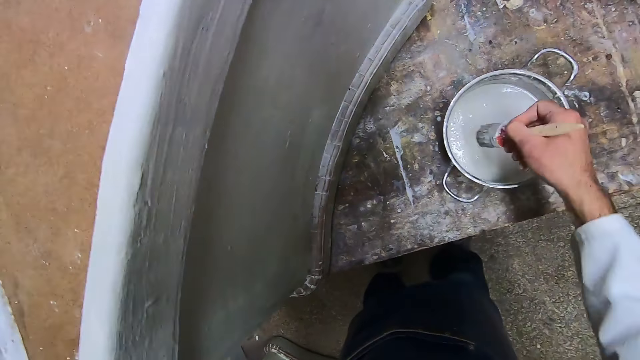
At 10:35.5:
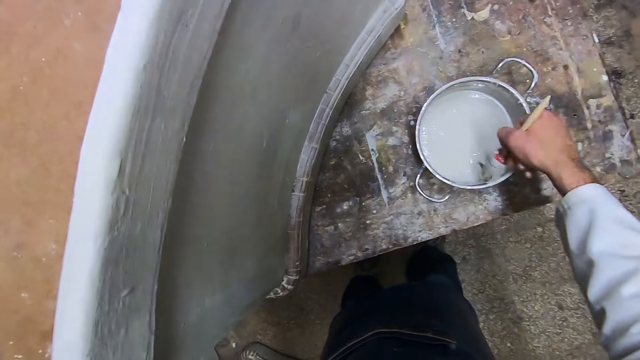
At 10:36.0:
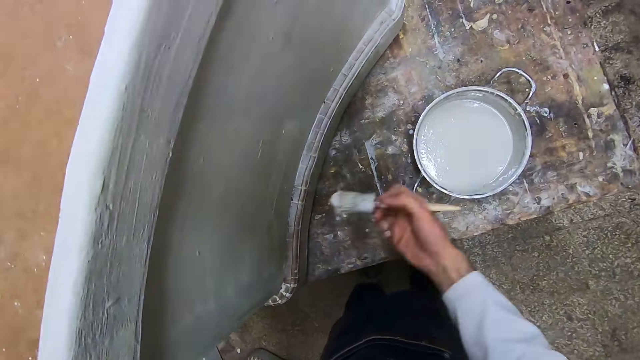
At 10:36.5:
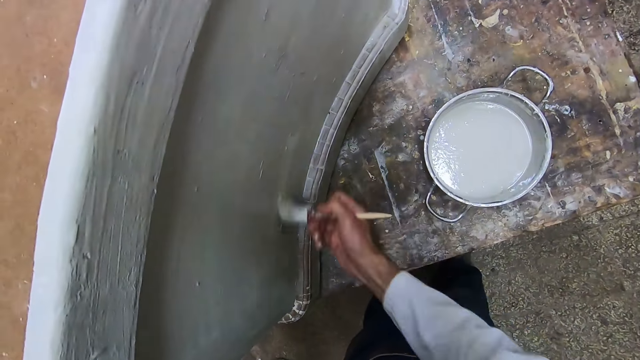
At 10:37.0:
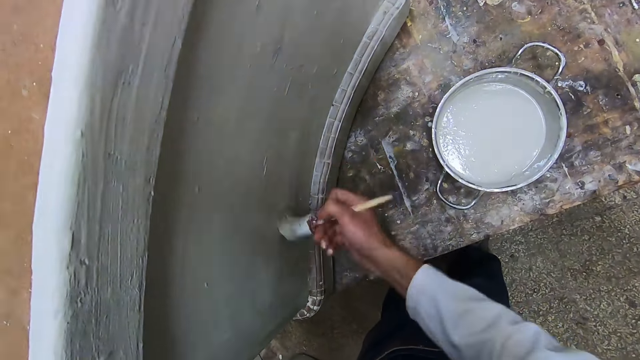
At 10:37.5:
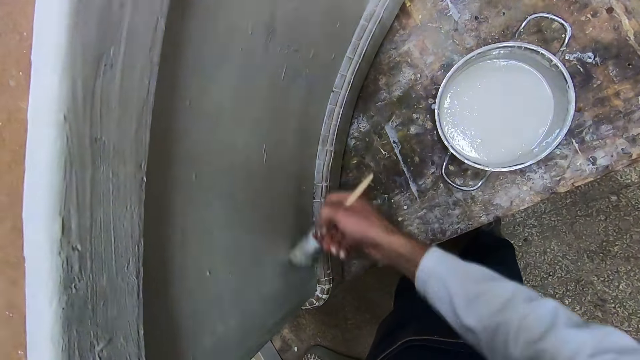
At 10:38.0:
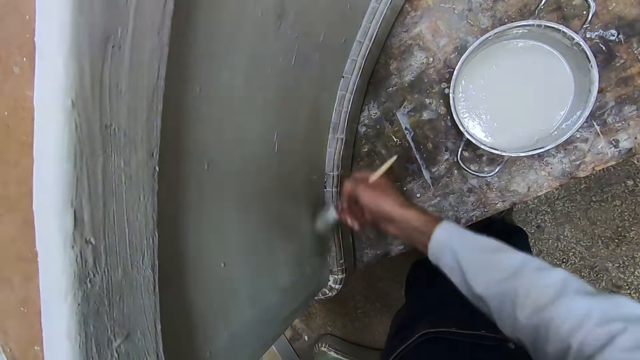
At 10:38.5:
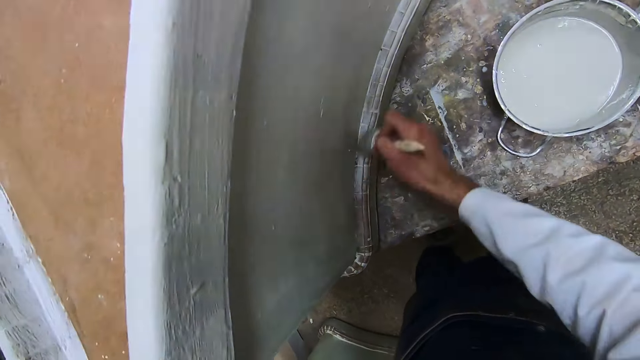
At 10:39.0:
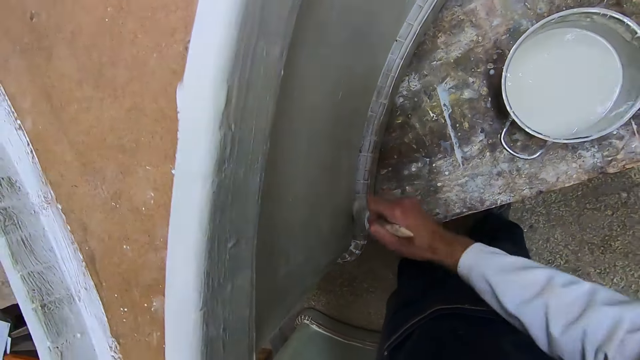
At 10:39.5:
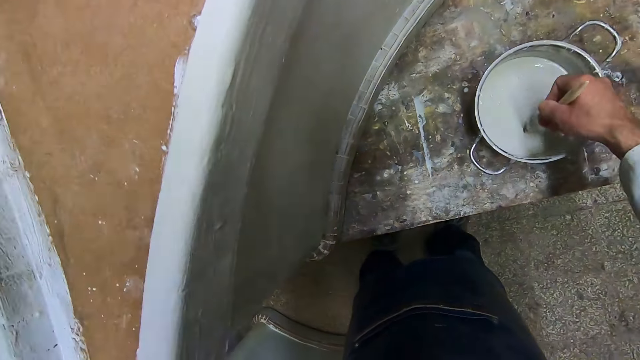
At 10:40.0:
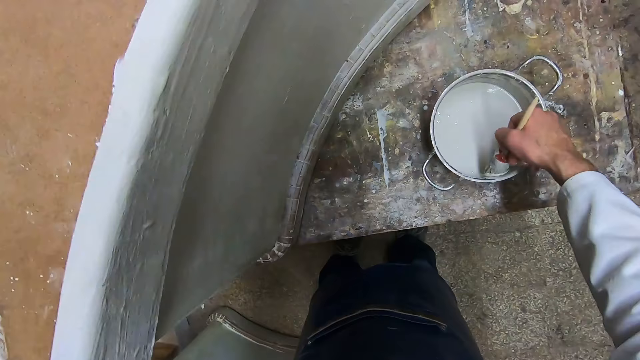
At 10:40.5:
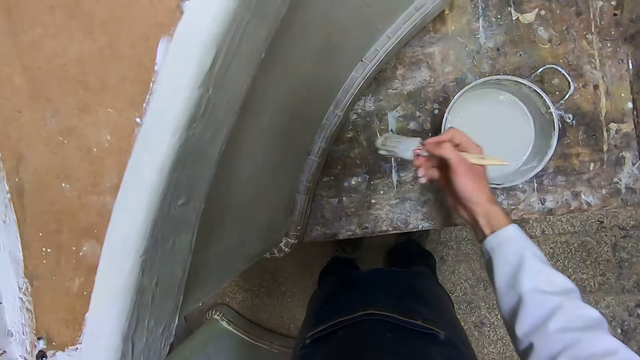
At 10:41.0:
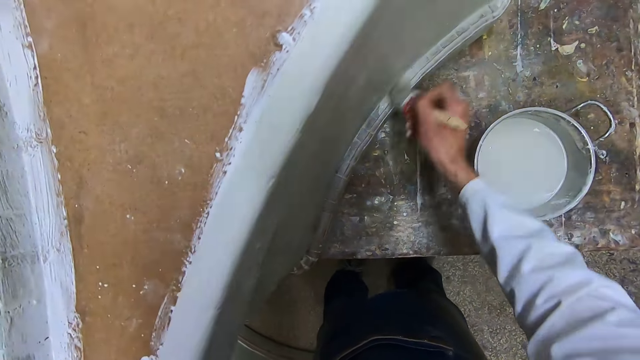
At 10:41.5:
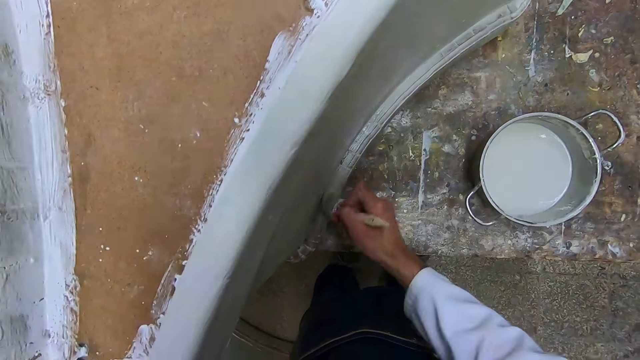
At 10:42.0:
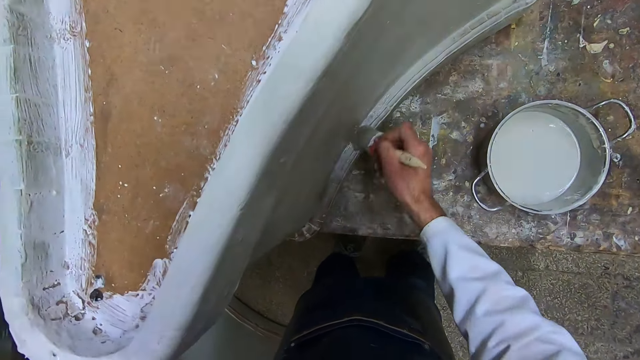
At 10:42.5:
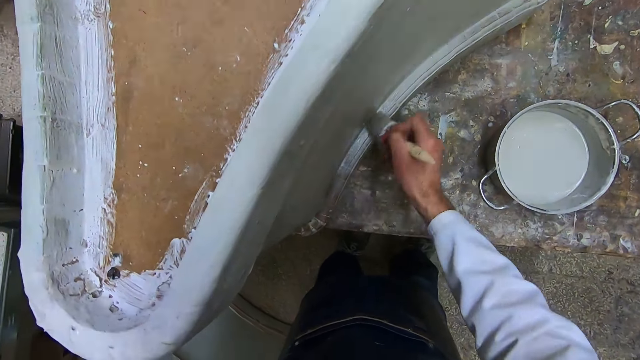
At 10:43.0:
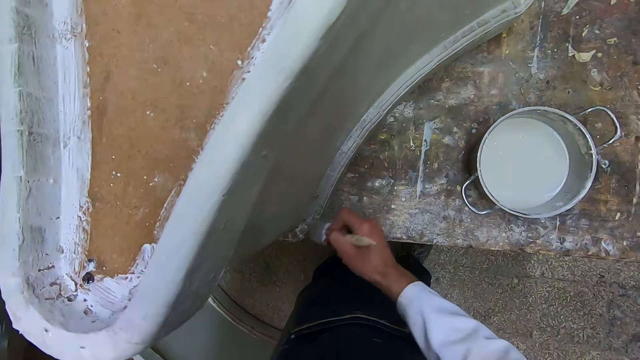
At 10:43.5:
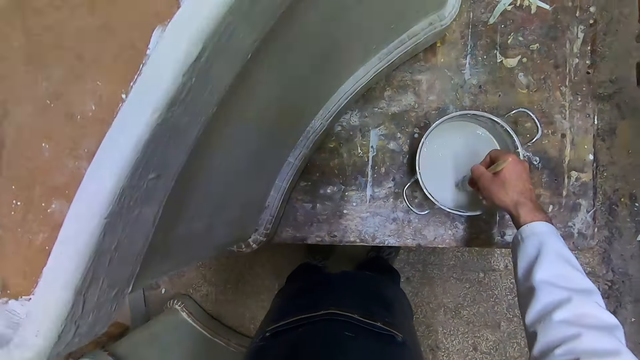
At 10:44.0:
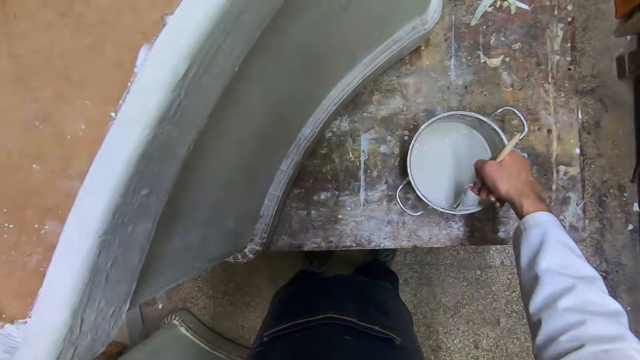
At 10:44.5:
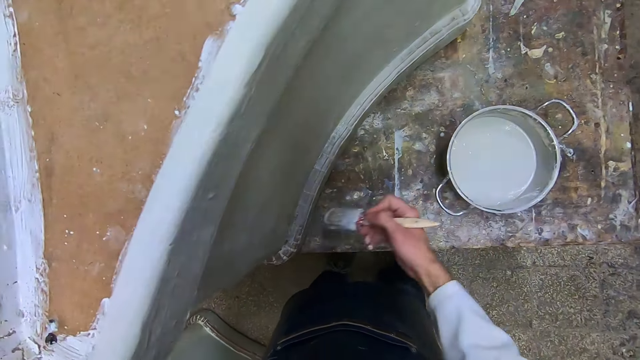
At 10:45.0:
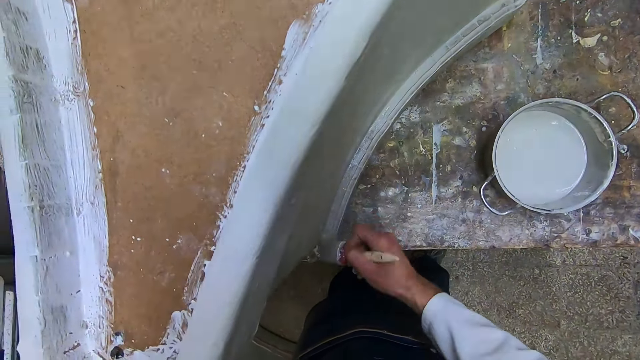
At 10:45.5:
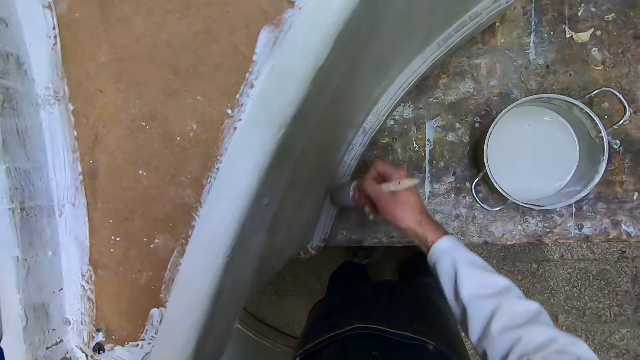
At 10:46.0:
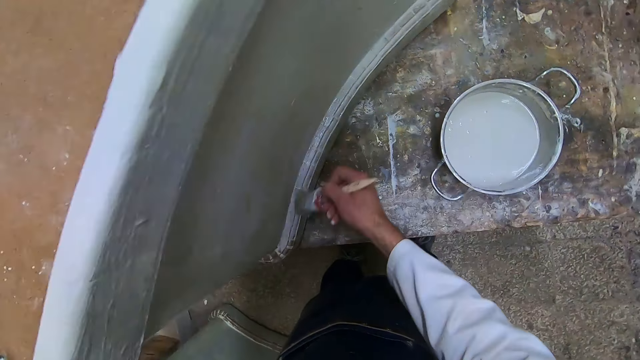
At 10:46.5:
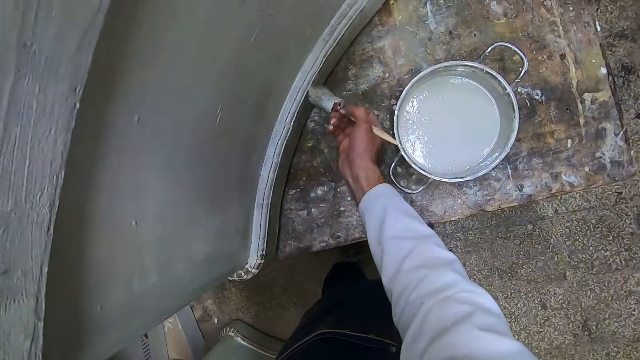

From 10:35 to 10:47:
The camera wearer dips the brush into the liquid paint in the pot with his right hand. He lifts up the brush and applies the liquid paint on the furniture with the brush in his right hand. He dips the brush into the liquid paint in the pot with his right hand, lifts up the brush, and applies the liquid paint on the furniture with the brush in his right hand. He dips the brush into the liquid paint in the pot with his right hand, lifts up the brush, and applies the liquid paint on the furniture with the brush in his right hand.

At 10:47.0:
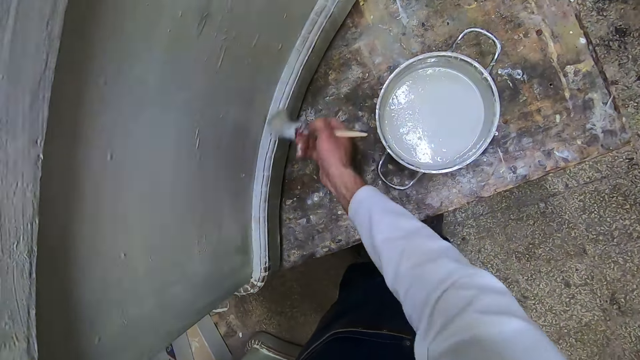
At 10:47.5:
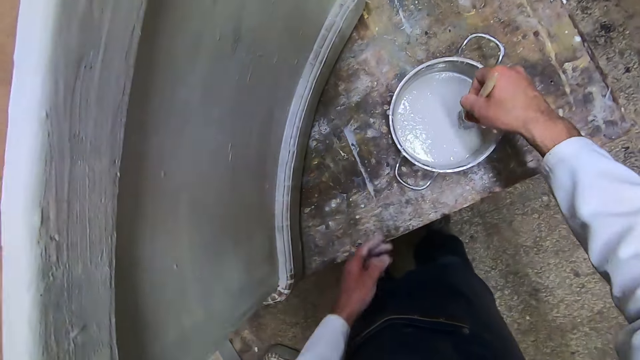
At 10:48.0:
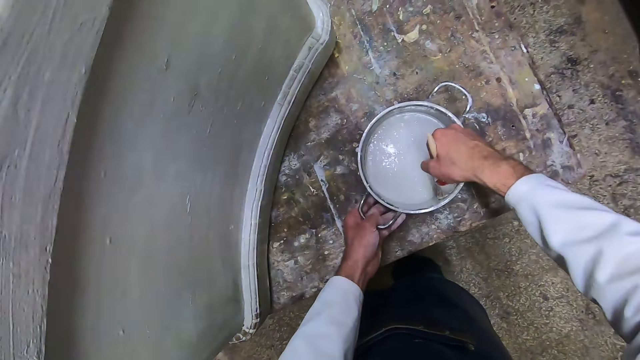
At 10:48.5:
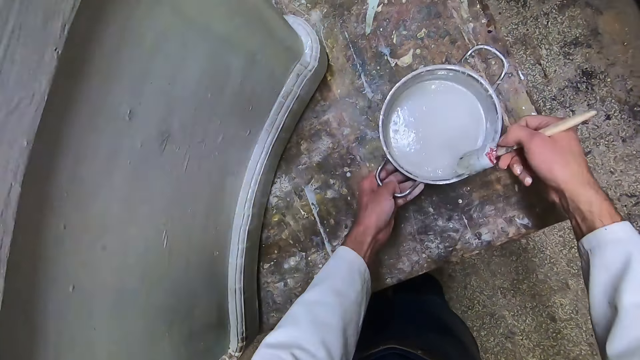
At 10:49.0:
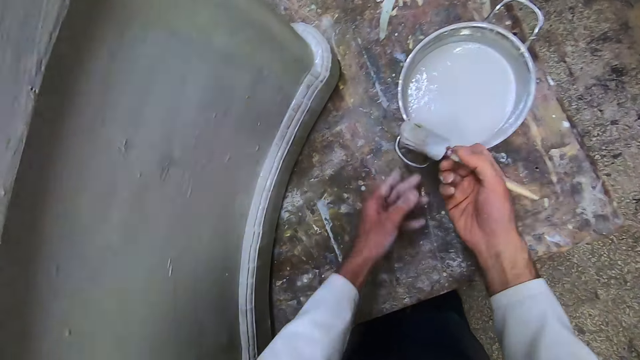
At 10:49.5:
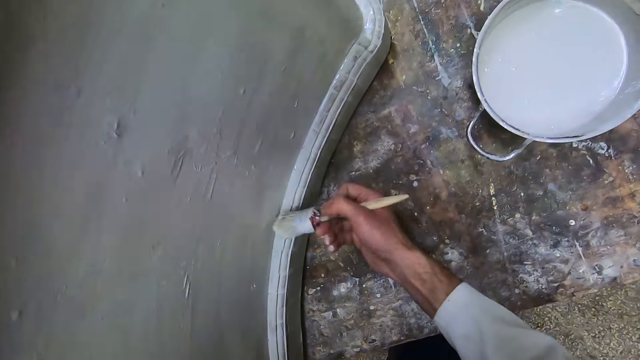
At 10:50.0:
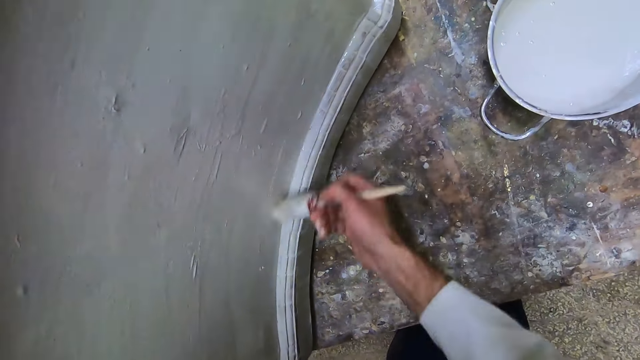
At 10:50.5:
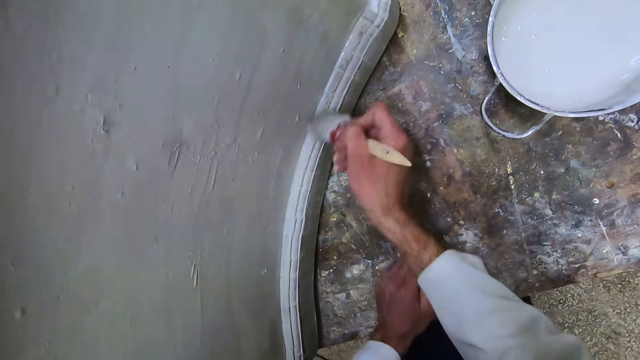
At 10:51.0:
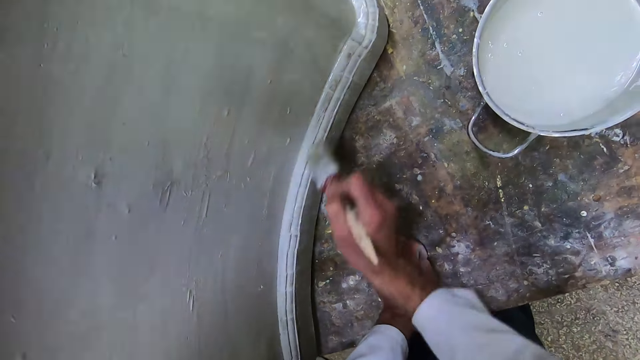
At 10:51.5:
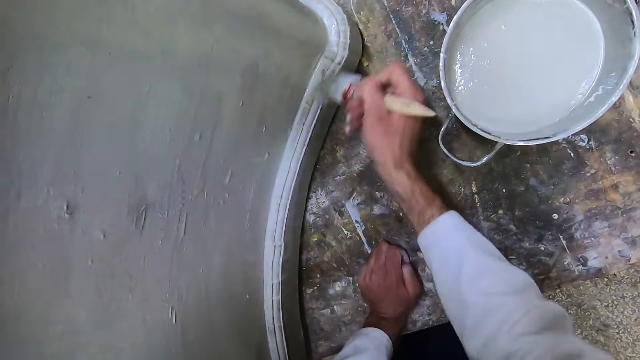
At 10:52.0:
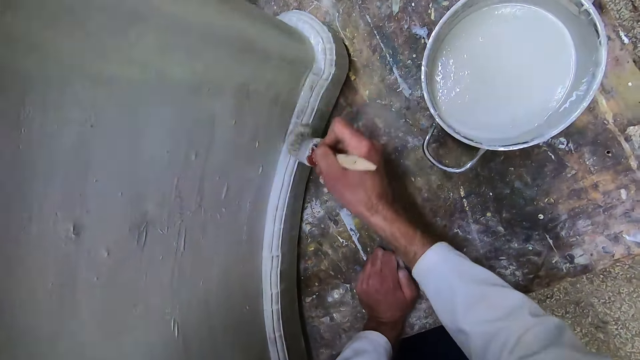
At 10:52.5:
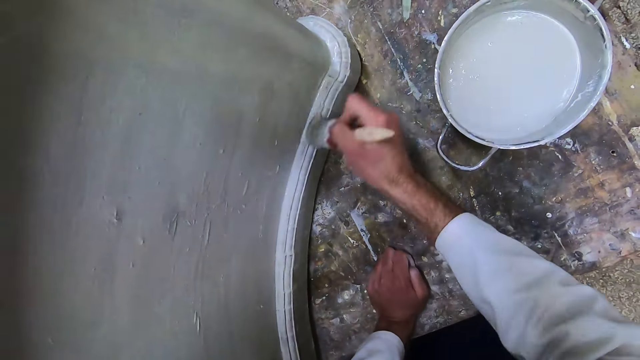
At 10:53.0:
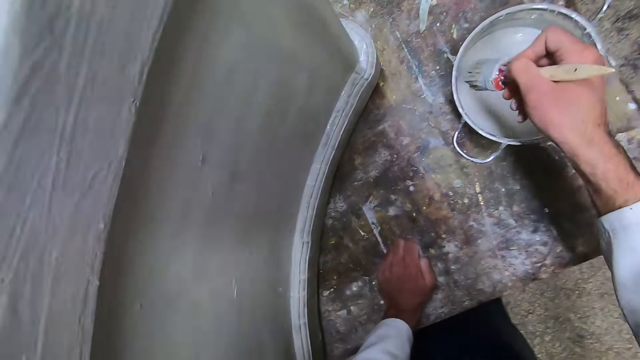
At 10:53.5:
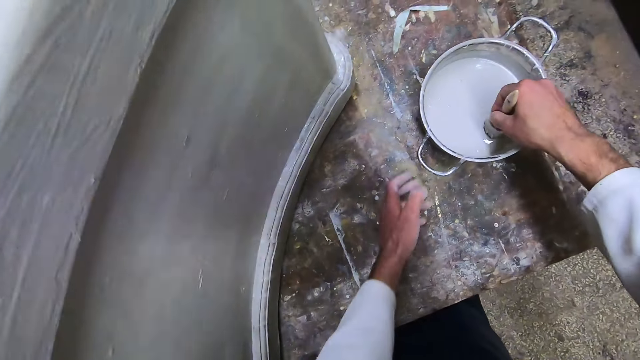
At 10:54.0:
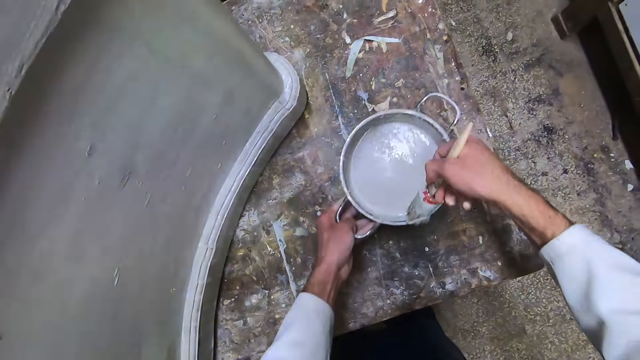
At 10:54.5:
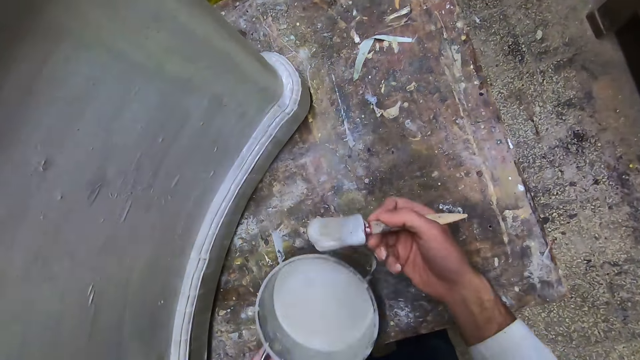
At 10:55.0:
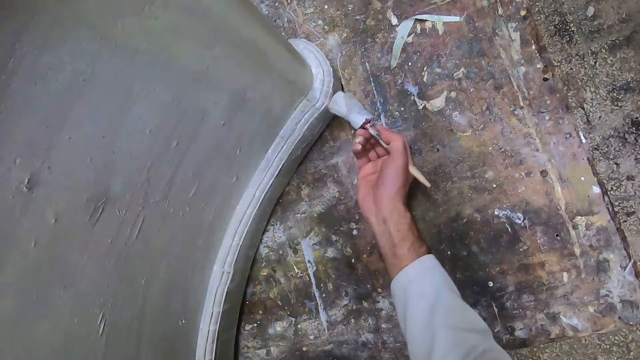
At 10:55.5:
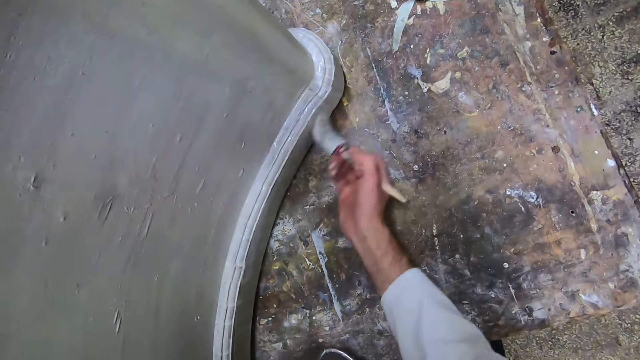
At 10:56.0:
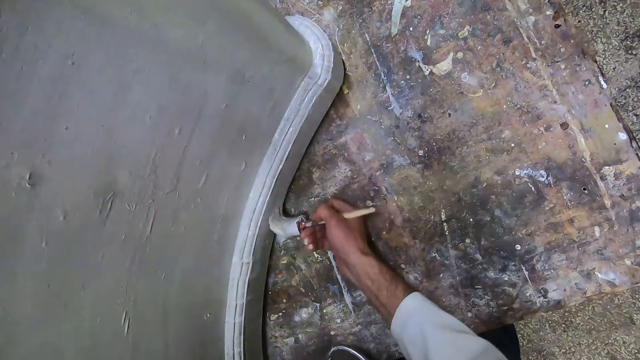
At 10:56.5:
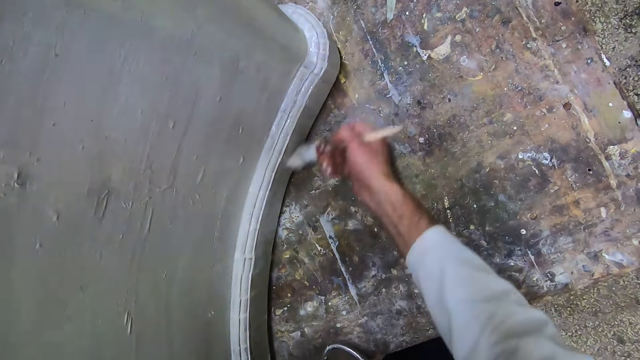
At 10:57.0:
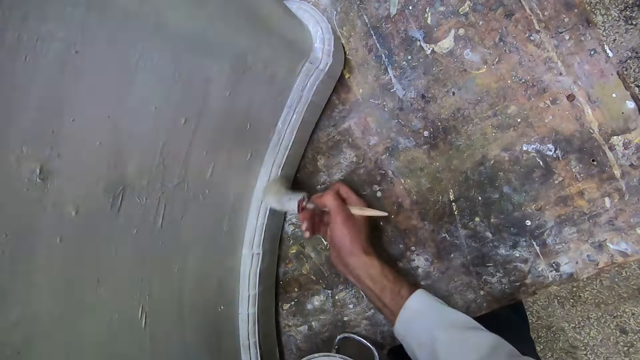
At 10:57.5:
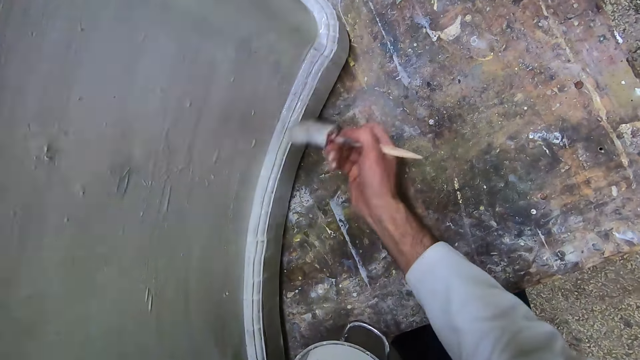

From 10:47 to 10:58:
The camera wearer dips the brush into the liquid paint in the pot with his right hand. He holds the pot. He pushes the pot away from the edge of the table with his left hand. He lifts up the brush. He pushes the pot away from the edge of the table. He lets go of the pot. He applies the liquid paint on the furniture with the brush in his right hand. He places his left hand on the table. He paints the furniture. He dips the brush into the liquid paint in the pot with his right hand. He holds the pot with his hand. He lifts the pot from the table with his left hand. He moves the pot towards the edge of the table. He lifts up the brush. He moves the pot towards the edge of the table. He applies the liquid paint on the furniture with the brush in his right hand.
